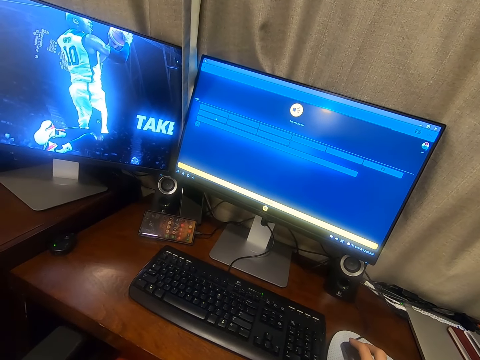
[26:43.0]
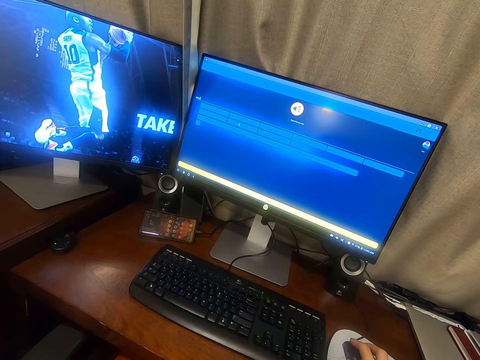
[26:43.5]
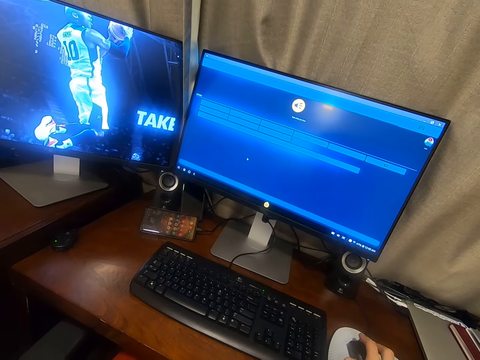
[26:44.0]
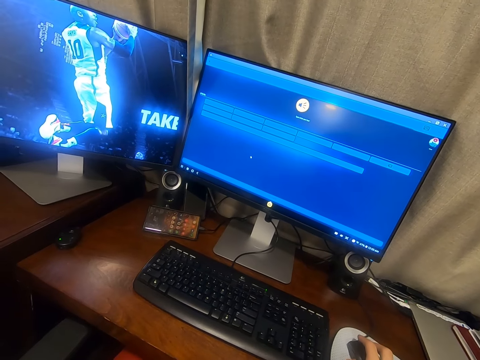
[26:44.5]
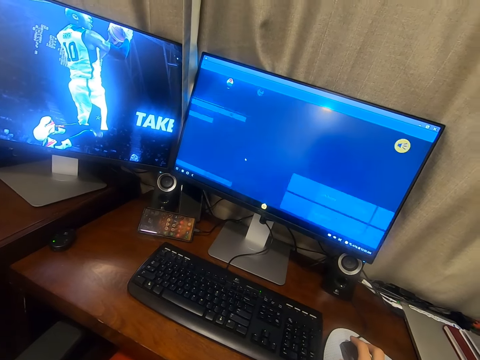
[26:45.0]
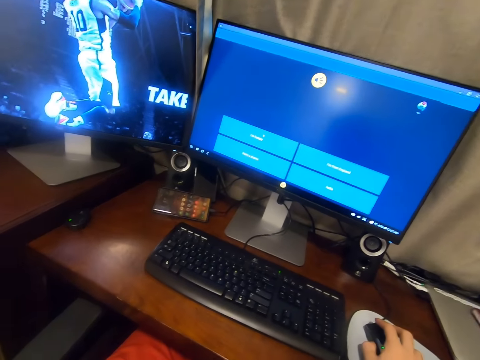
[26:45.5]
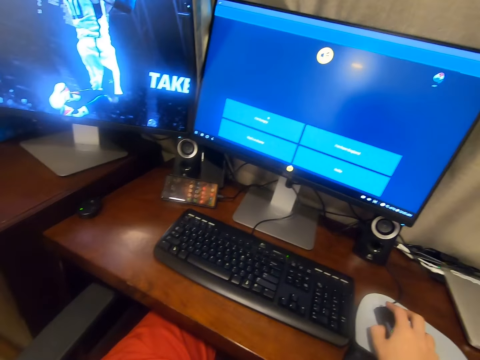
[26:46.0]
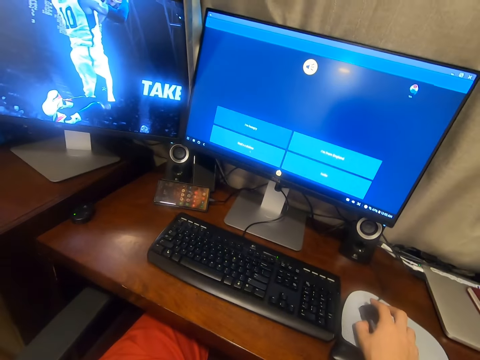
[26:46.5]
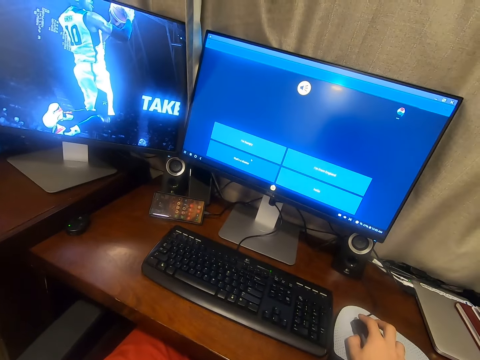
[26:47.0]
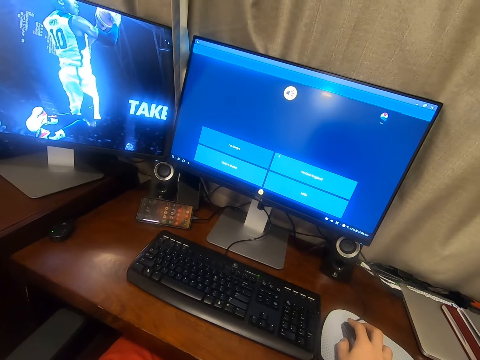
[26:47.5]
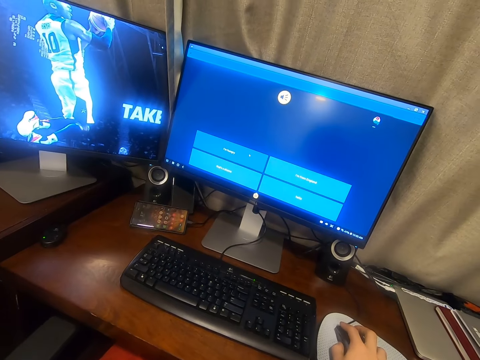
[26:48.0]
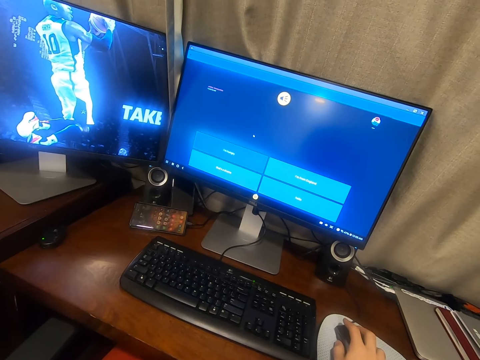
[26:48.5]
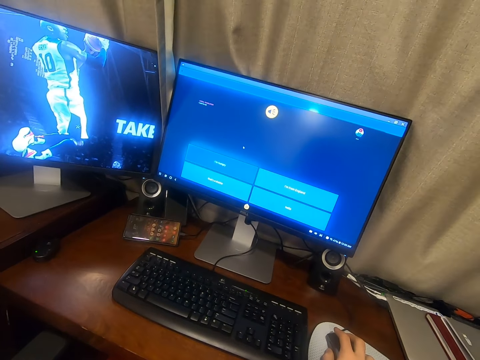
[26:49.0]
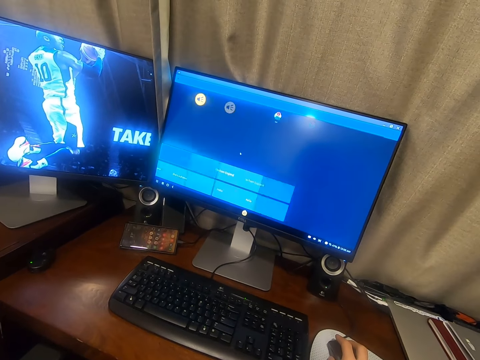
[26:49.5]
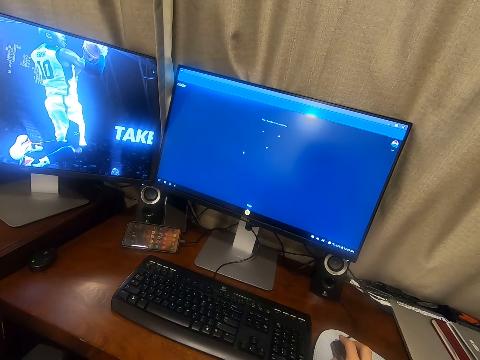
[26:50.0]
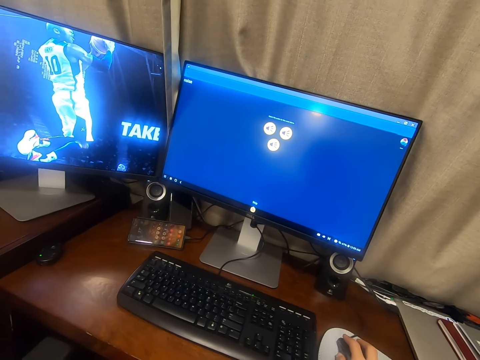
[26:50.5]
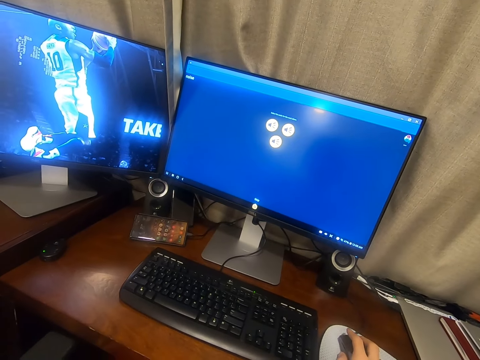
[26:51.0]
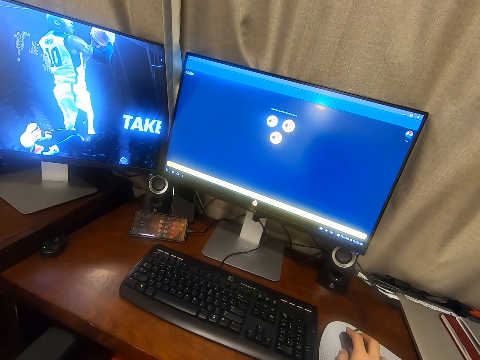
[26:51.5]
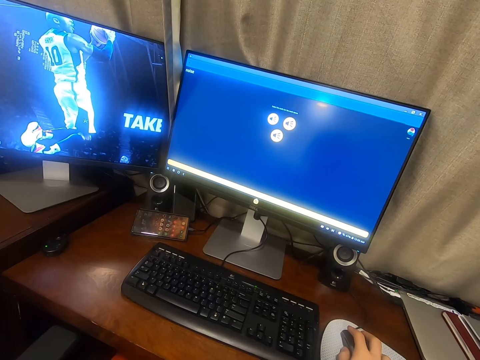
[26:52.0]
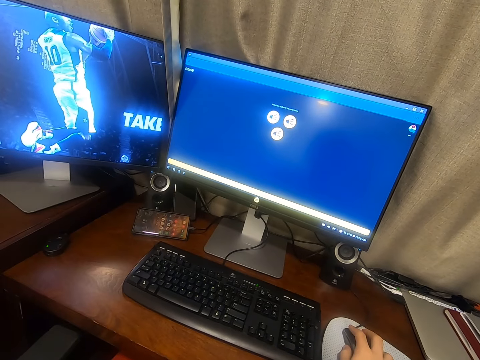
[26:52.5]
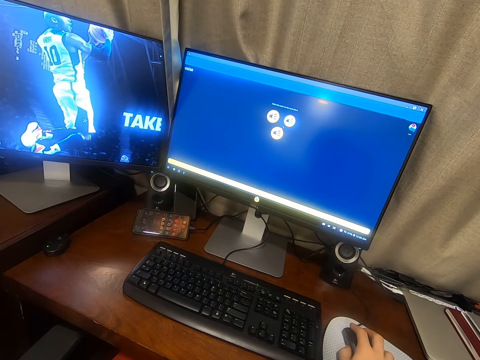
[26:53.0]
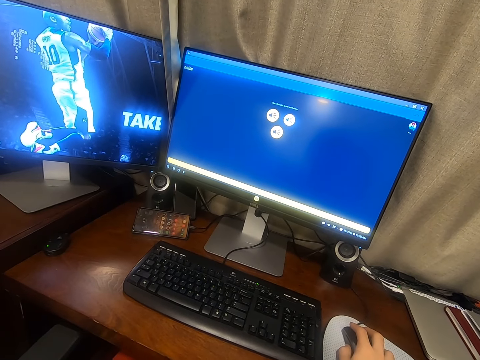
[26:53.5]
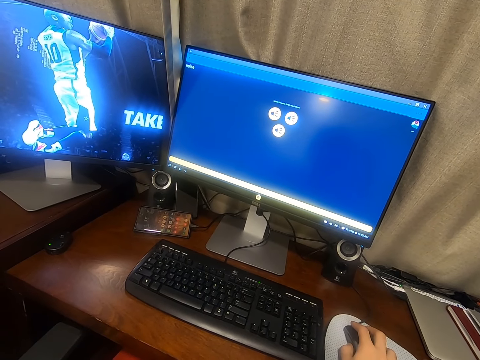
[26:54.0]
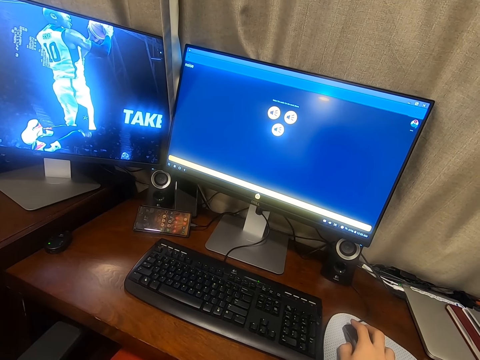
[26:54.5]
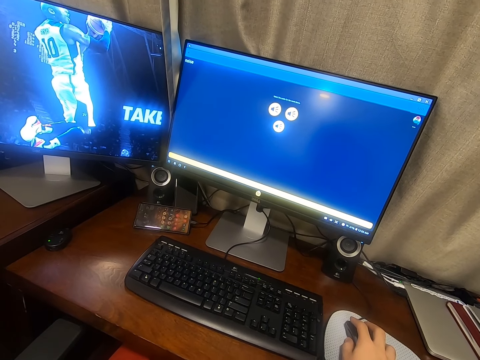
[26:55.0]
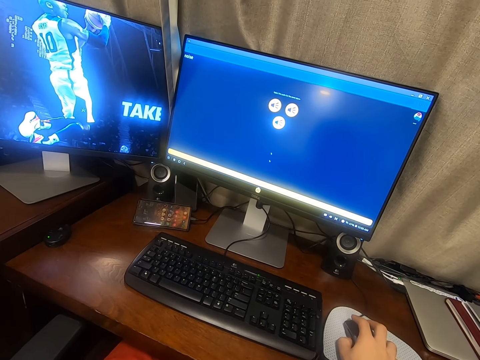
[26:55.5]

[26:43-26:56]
The camera wearer moves the cursor on the computer. They click on the mouse. They move the cursor on the computer. They click on the mouse.

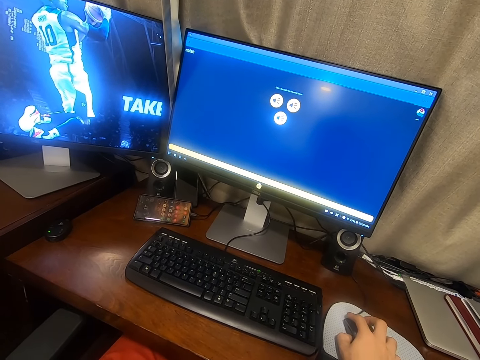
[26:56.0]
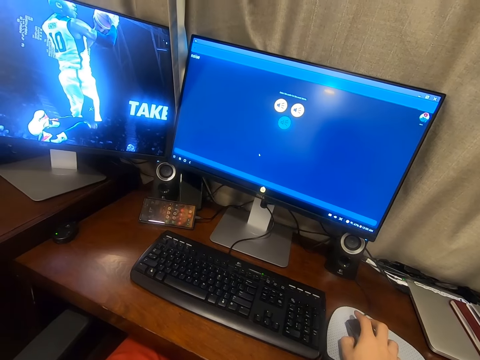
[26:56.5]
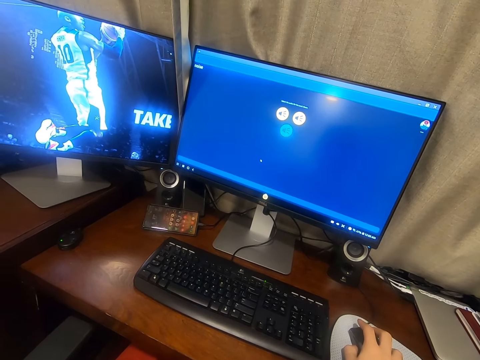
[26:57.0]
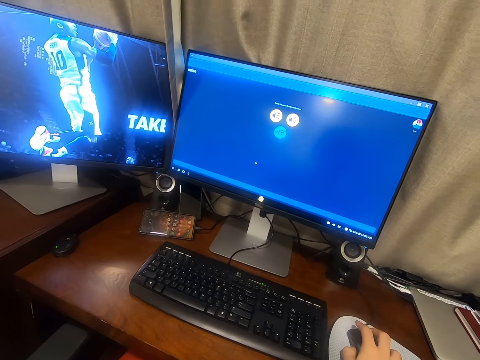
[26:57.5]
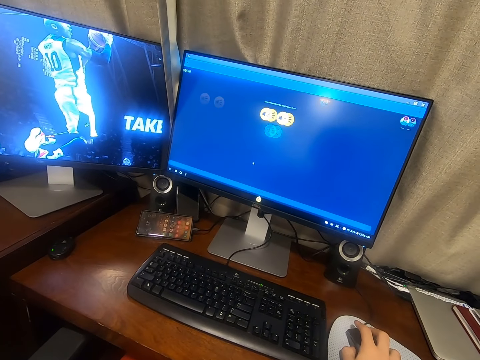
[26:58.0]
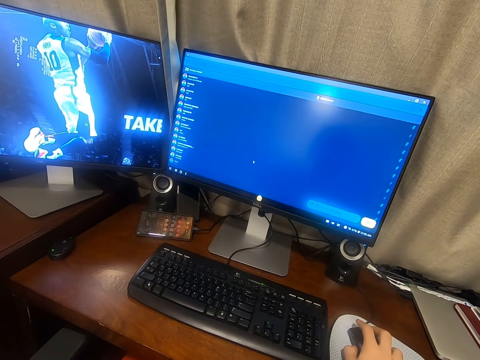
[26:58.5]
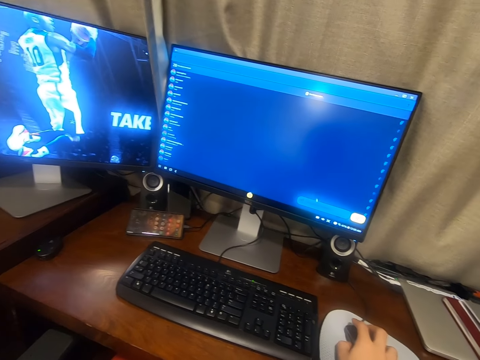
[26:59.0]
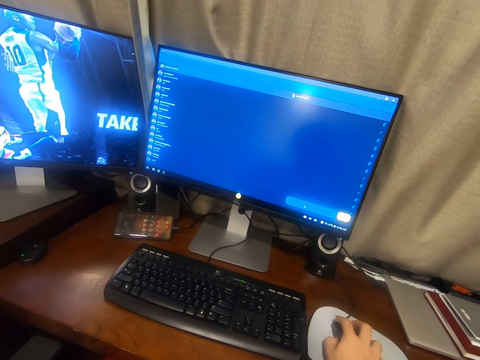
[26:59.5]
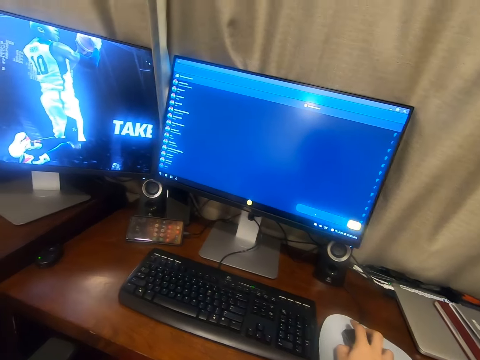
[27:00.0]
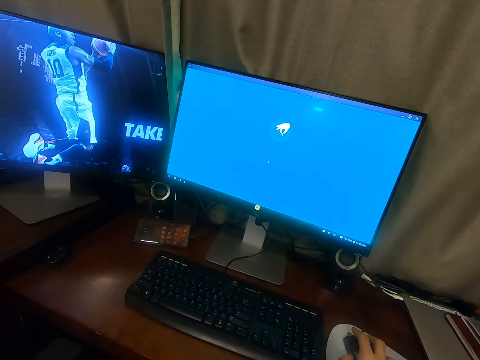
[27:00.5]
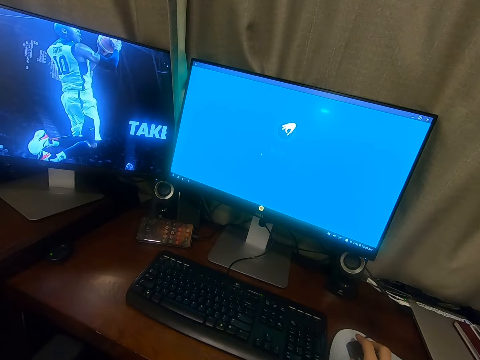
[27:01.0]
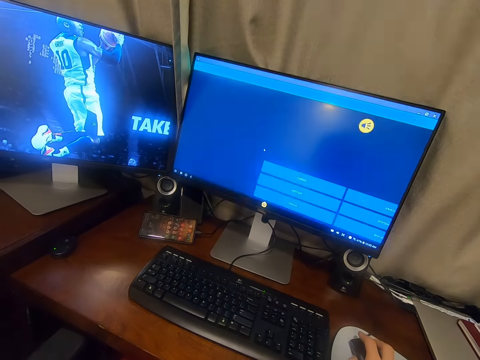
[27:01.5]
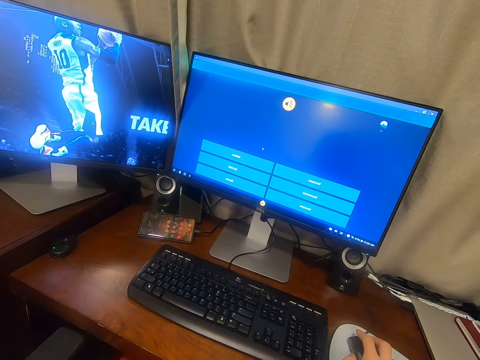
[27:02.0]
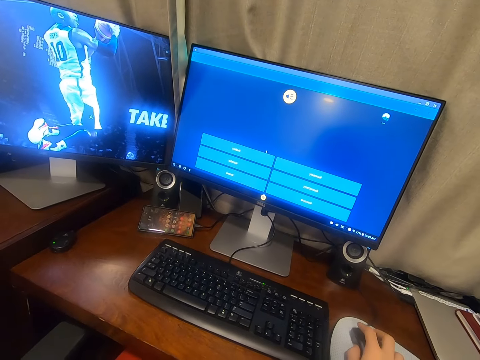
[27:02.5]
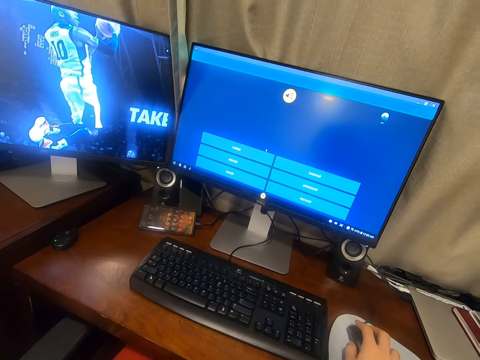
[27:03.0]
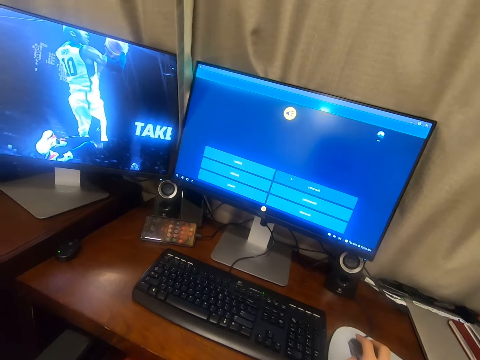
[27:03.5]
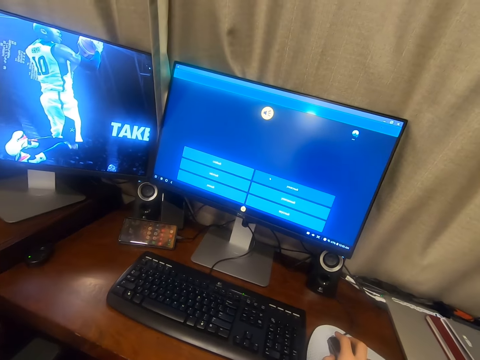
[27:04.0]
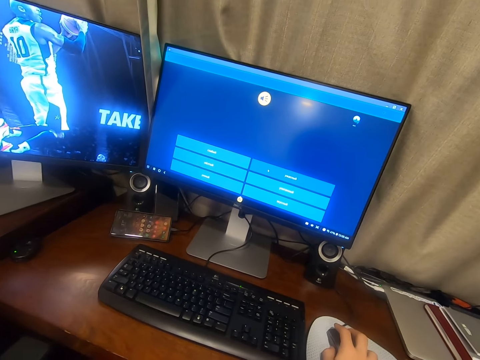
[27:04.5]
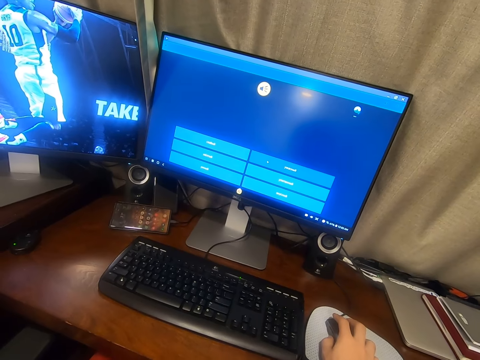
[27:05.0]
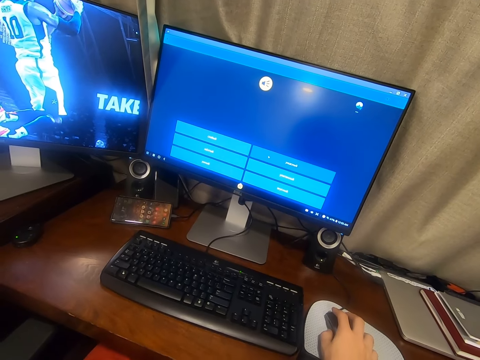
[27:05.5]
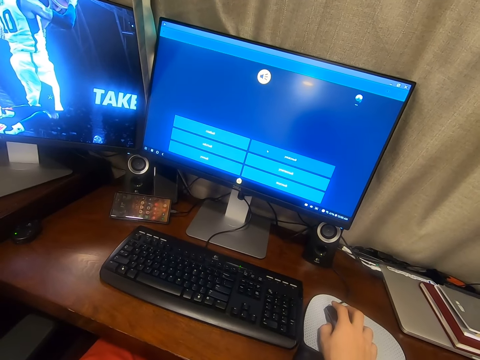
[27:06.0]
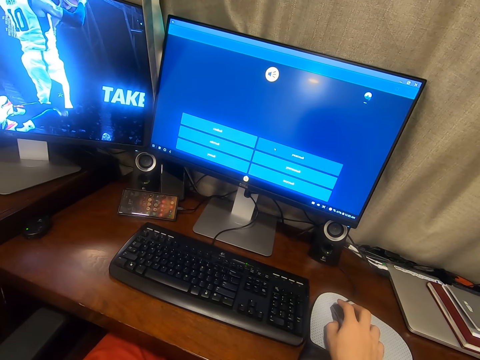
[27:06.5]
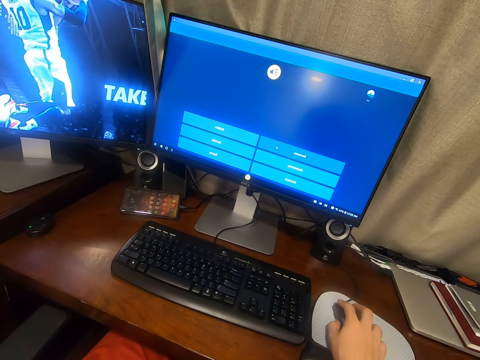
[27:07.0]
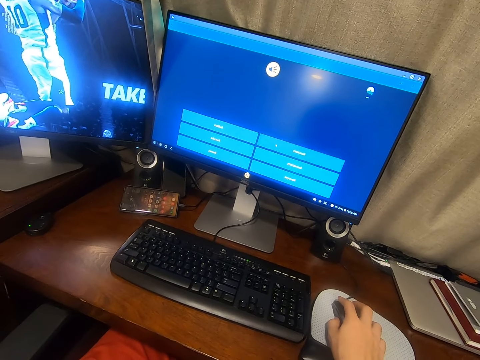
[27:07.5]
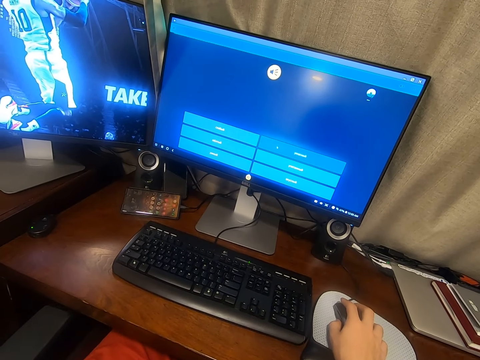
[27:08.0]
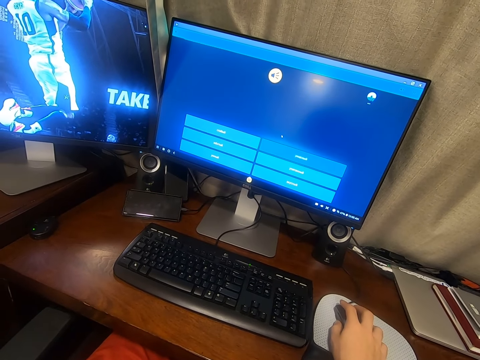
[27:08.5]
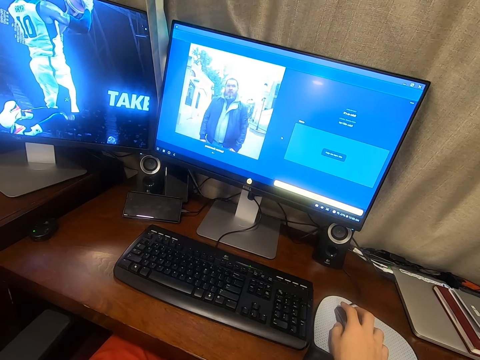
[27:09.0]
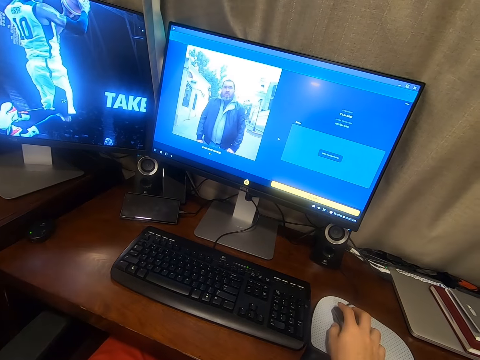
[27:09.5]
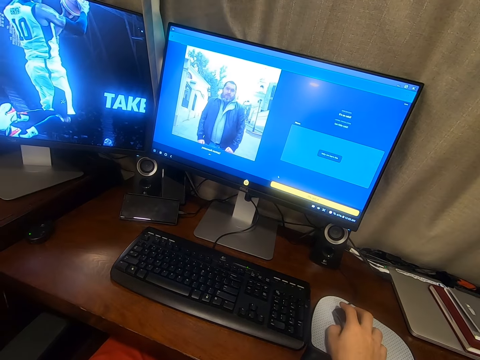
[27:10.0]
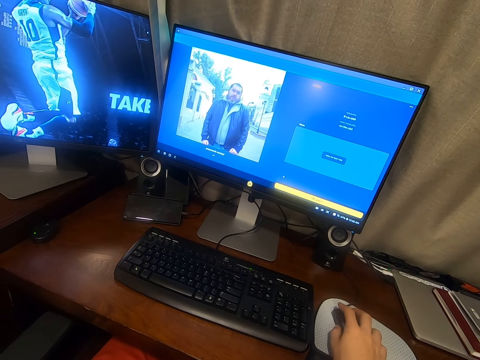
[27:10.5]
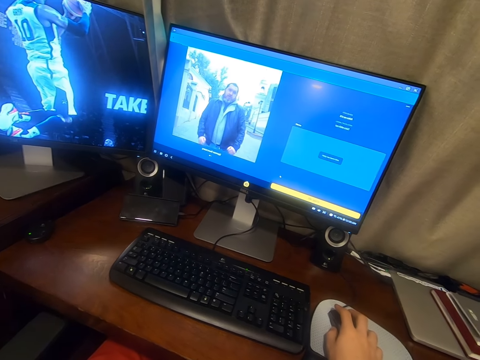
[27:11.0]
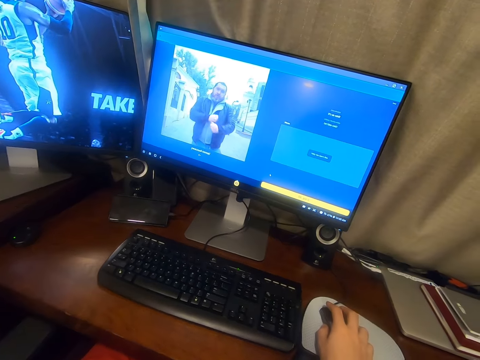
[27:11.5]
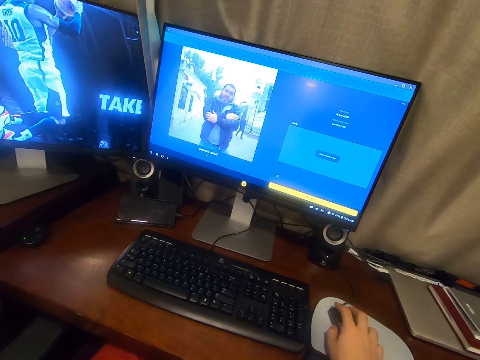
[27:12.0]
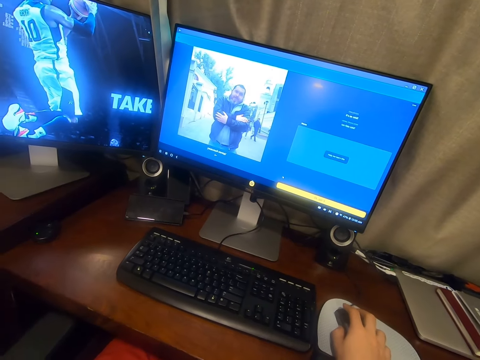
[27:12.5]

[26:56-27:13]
The camera wearer moves the cursor on the computer. They click on the mouse. They move the cursor on the computer. They click on the mouse. They move the cursor on the computer.
